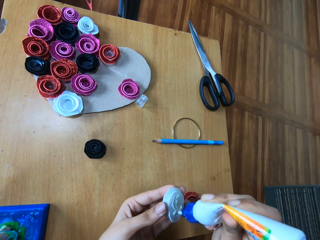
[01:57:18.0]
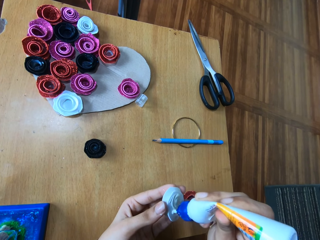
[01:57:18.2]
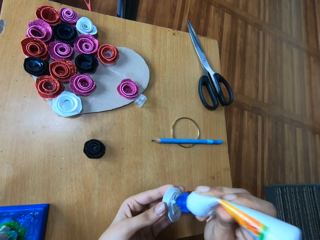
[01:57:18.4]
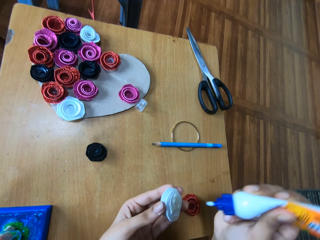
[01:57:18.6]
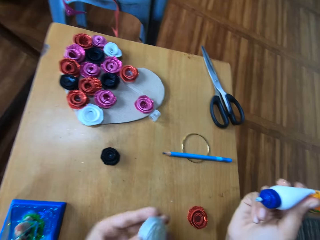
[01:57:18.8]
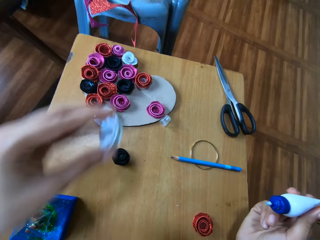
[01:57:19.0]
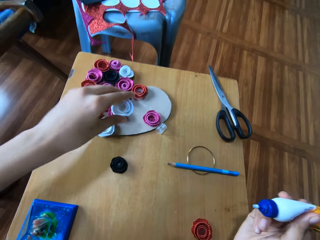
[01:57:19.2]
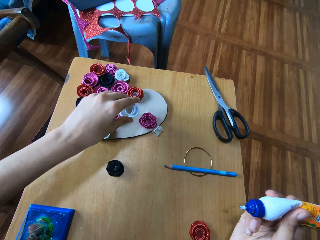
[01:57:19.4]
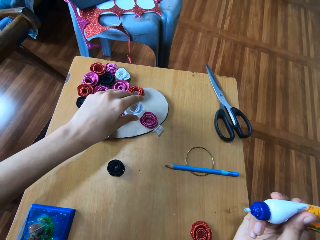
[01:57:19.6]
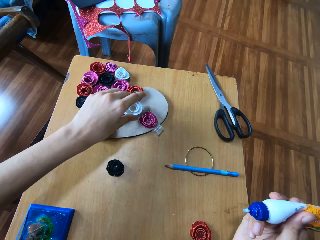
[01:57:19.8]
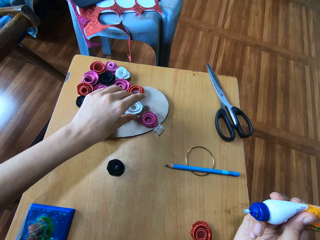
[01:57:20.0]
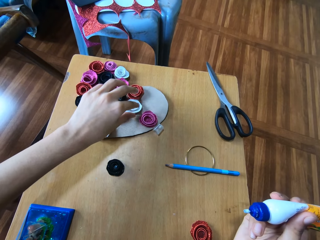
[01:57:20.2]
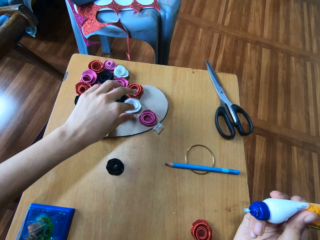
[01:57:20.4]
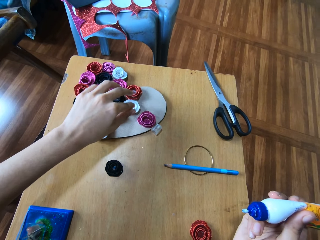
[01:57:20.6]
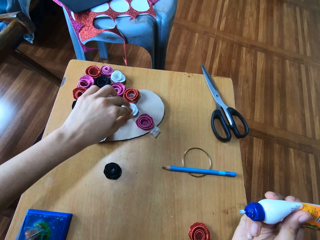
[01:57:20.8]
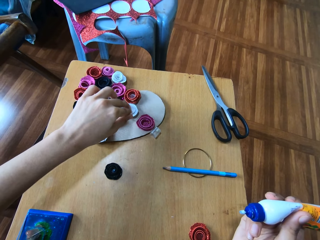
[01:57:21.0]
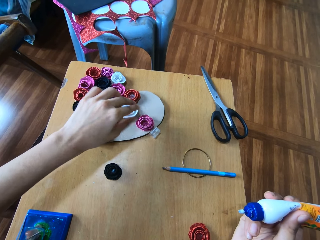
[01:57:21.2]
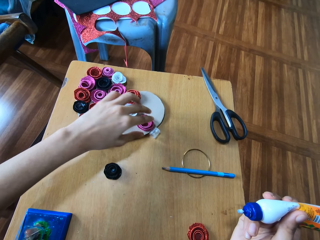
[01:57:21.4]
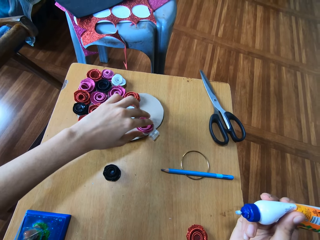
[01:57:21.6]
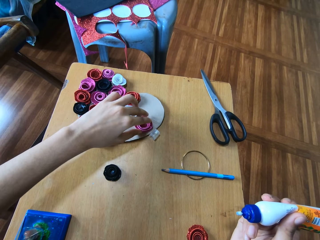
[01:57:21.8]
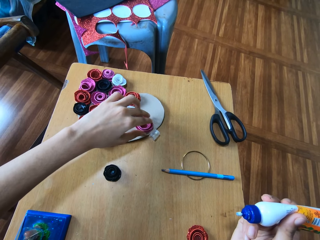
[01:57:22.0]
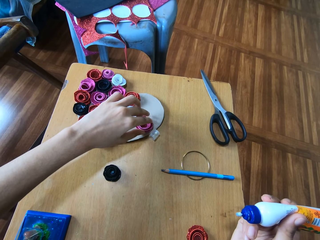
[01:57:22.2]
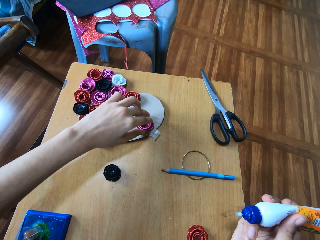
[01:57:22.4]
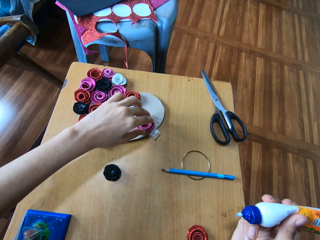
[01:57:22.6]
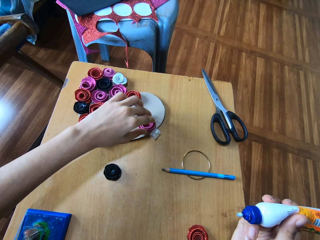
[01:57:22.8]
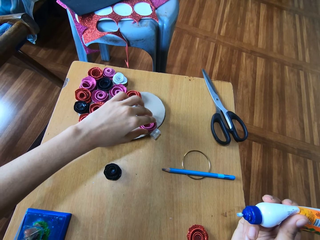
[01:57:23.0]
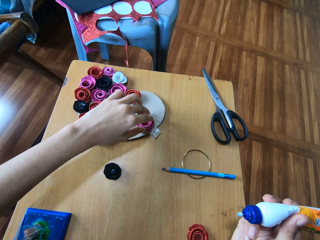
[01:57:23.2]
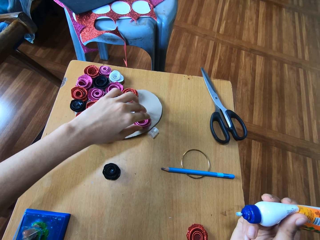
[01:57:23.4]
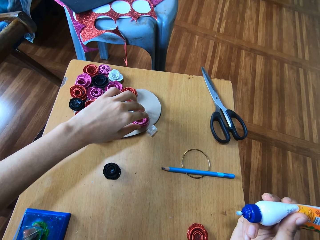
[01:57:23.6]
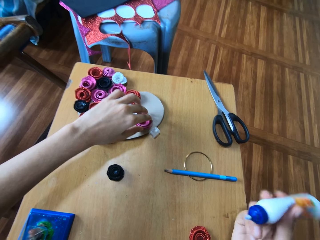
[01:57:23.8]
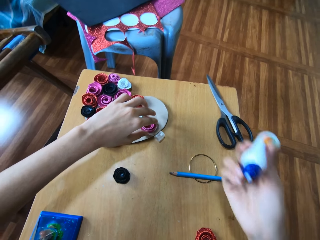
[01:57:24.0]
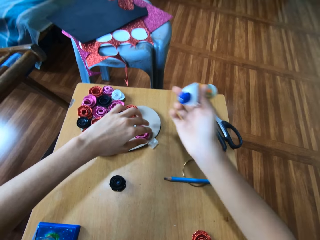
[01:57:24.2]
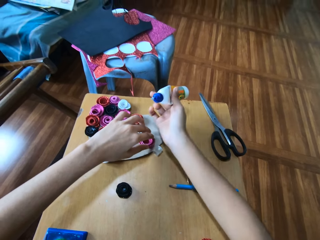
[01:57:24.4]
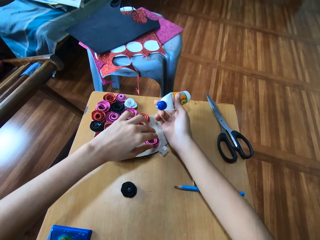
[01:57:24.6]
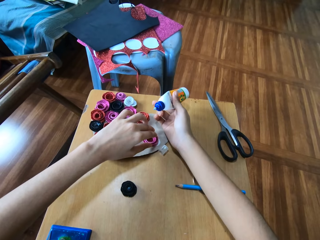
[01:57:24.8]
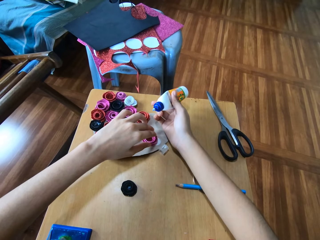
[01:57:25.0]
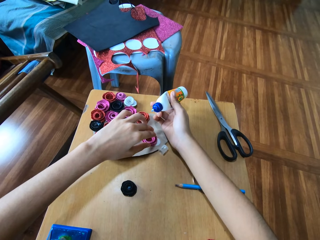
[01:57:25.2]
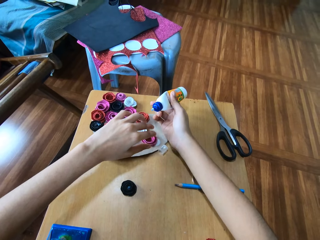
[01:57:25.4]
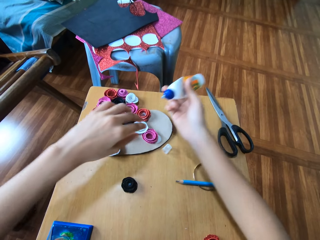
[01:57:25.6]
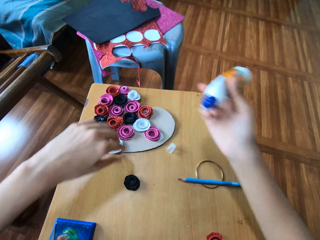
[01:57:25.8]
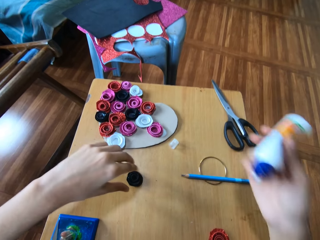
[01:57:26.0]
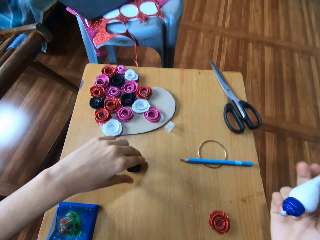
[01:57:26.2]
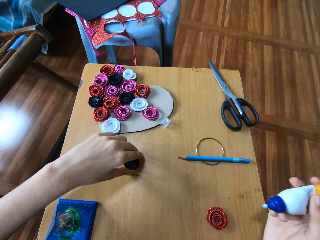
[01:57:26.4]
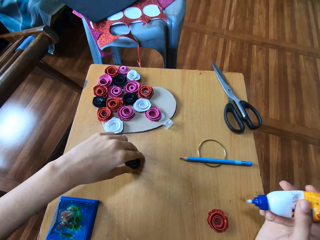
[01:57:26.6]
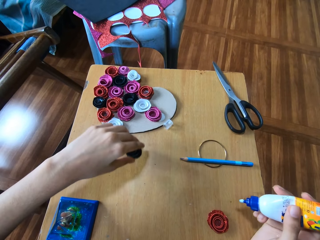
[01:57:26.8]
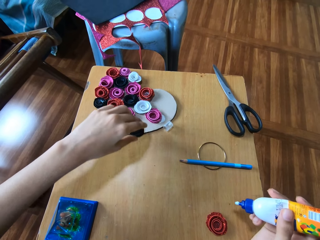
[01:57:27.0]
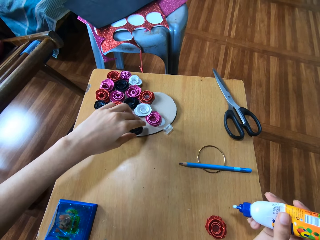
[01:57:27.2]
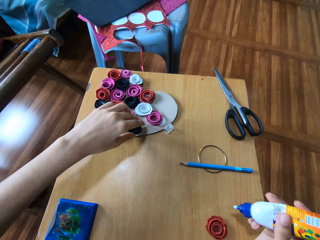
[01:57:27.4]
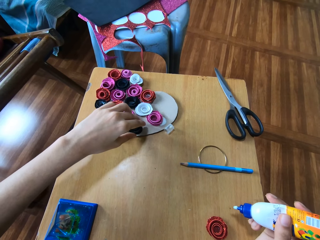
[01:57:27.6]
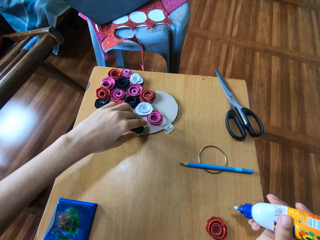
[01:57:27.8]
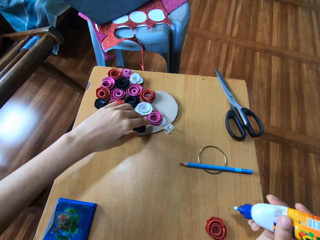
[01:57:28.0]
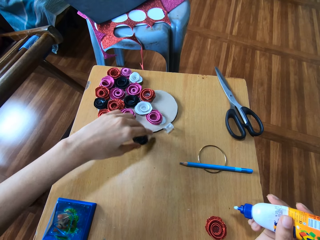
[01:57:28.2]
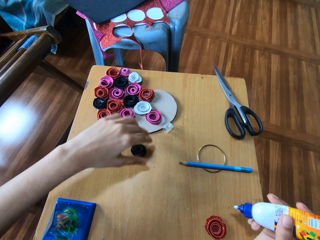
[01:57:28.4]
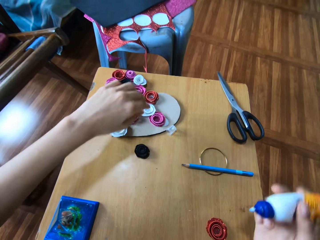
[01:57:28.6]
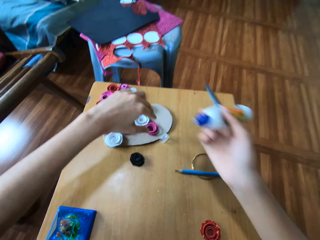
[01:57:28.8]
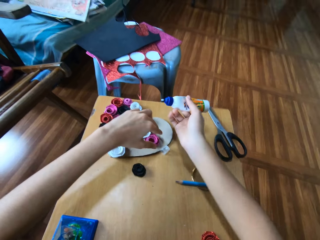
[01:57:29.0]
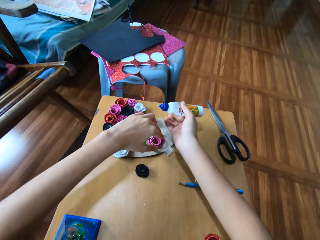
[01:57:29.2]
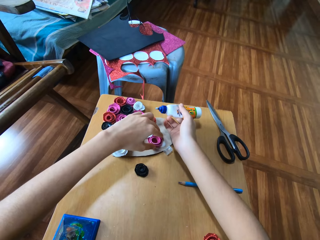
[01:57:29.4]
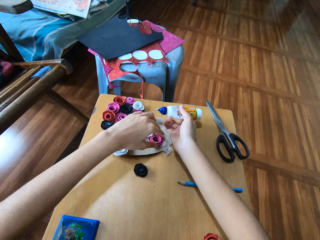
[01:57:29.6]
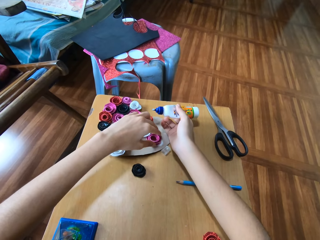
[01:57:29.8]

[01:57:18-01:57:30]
The camera wearer places the flower-like white glitter paper on the carton paper on the wooden table. She adjusts the flower-like glitter papers on the carton paper on the wooden table. She places her right hand on the wooden table. She moves the flower-like black glitter paper to and fro on the wooden table.

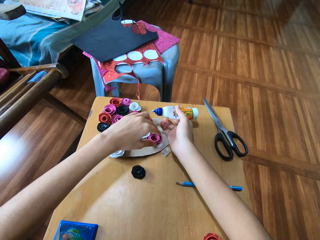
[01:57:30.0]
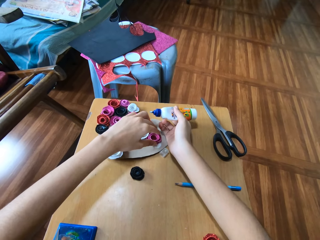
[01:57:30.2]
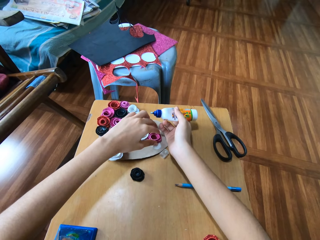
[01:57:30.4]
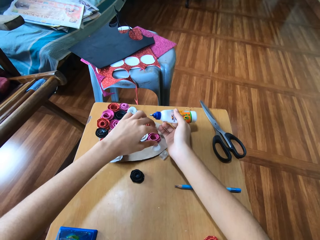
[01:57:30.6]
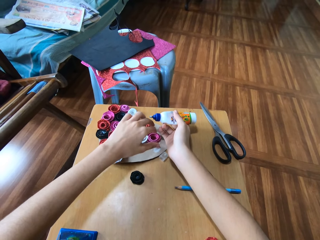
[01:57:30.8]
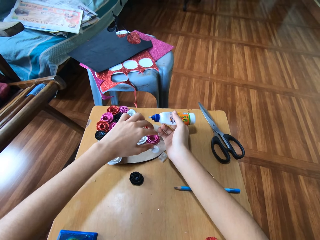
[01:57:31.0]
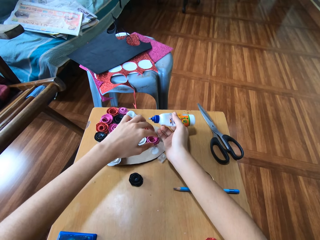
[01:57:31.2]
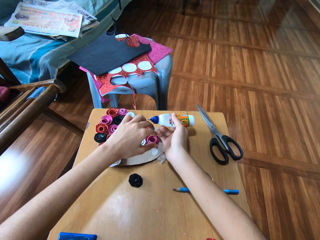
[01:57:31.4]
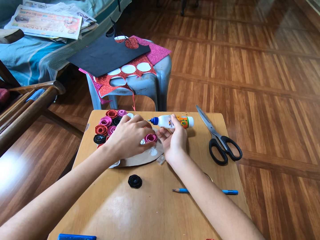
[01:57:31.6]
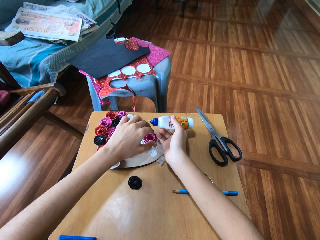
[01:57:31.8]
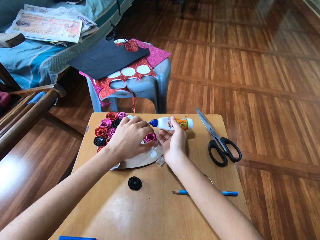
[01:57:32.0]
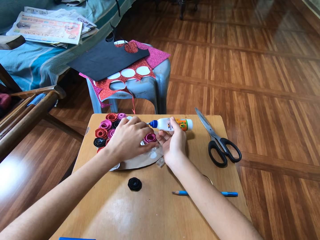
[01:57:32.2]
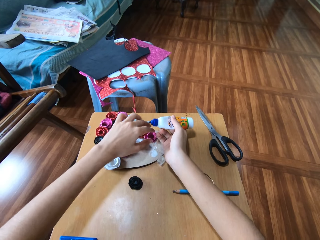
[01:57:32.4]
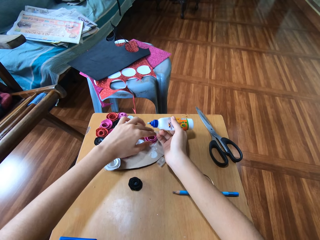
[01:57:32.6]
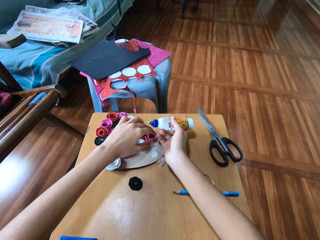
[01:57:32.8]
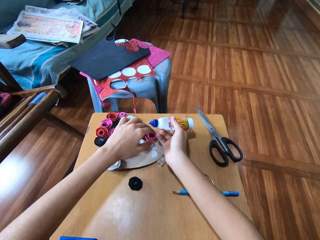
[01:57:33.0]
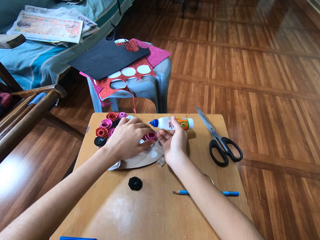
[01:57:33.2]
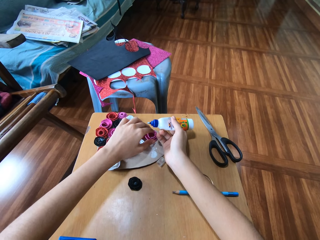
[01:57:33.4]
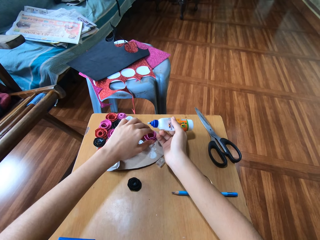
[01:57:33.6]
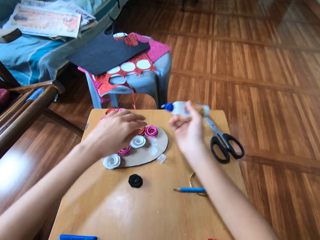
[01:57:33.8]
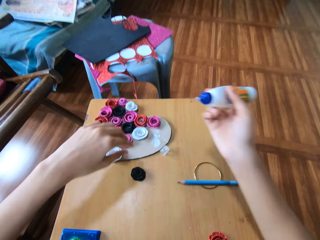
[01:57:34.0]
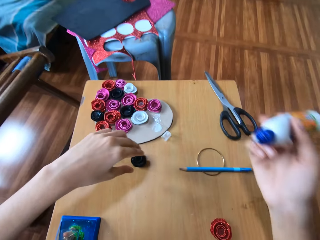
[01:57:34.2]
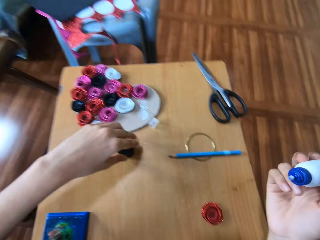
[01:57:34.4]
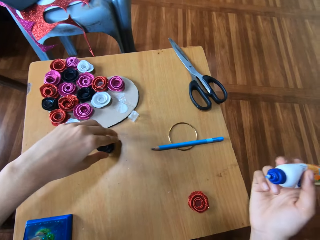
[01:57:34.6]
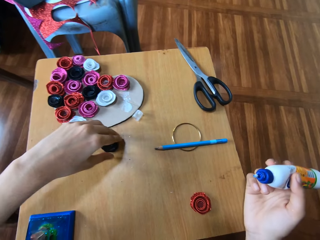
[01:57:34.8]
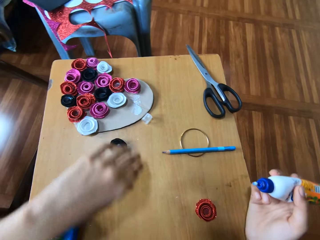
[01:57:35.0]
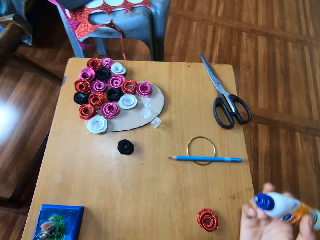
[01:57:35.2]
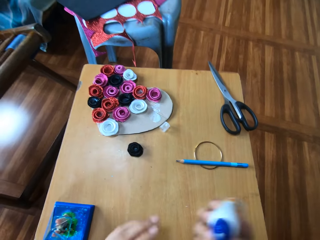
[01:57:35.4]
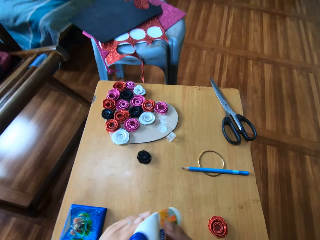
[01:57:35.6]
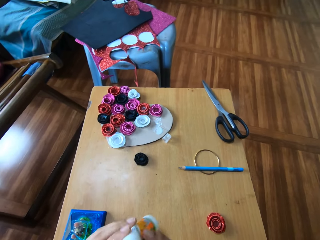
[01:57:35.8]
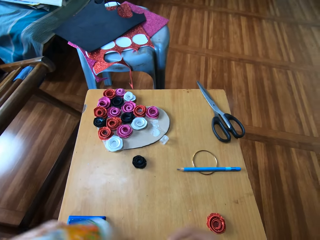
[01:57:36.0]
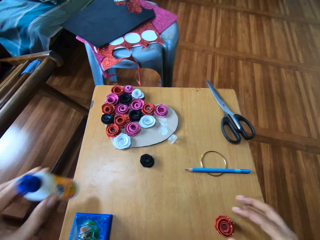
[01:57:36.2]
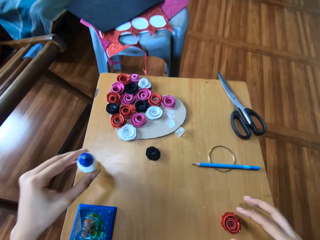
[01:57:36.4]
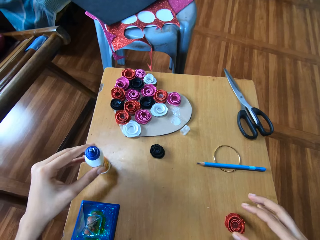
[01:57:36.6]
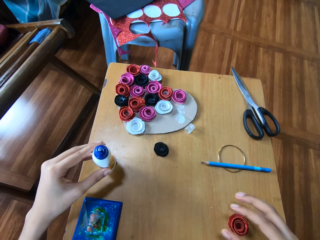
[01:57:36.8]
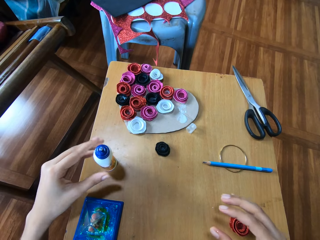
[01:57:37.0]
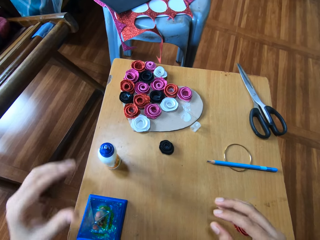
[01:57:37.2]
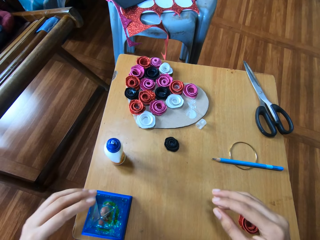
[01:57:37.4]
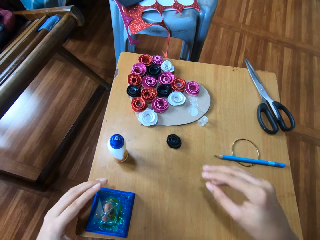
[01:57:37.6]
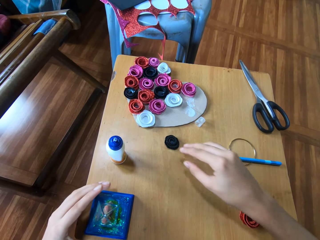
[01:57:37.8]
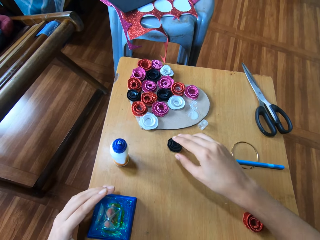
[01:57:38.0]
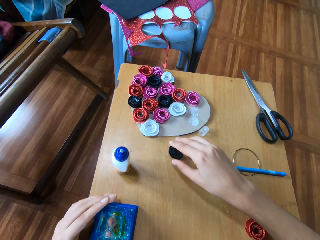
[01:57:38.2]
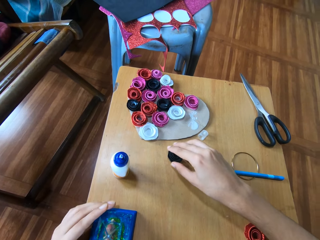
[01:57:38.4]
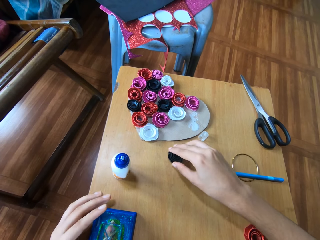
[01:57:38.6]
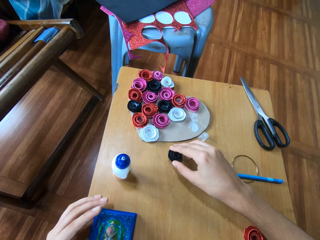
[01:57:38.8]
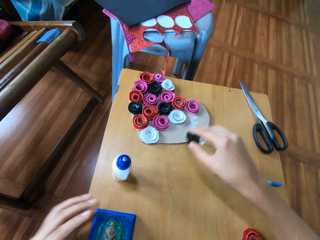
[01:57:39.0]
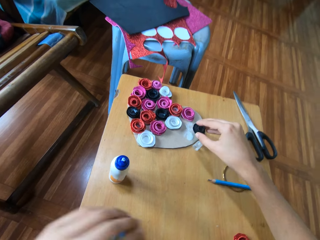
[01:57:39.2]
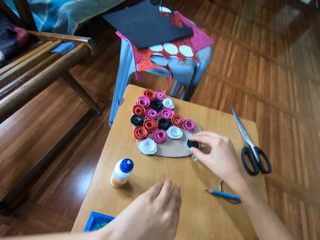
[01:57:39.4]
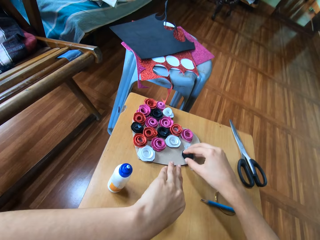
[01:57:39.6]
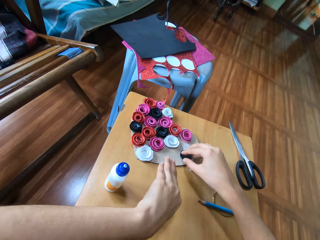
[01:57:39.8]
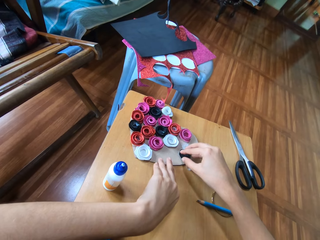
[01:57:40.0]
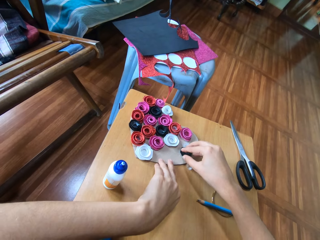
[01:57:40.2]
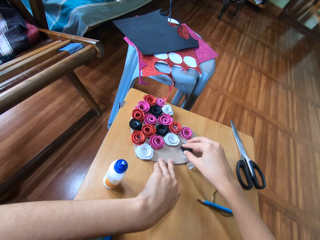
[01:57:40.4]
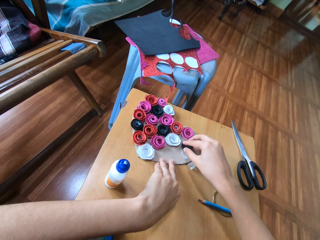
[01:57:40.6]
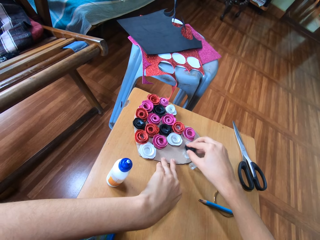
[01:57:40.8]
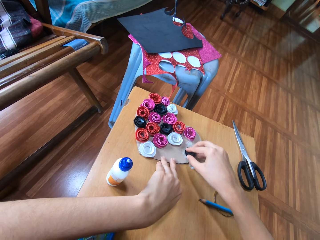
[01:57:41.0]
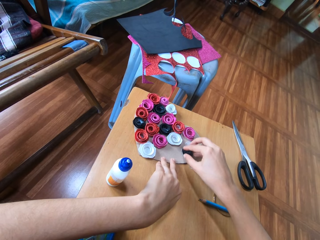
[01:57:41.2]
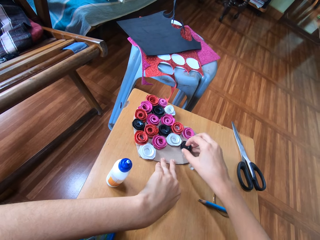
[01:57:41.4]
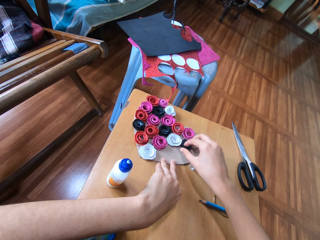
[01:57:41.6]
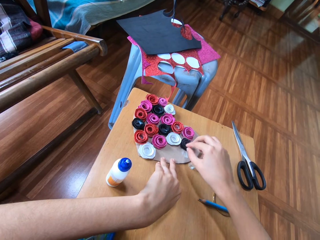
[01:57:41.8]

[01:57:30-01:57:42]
The camera wearer adjusts the flower-like purple glitter paper on the carton paper. She places the glue on the table with her left hand. She places the flower-like black glitter paper on the carton paper. She touches the pyramidal structure on the wooden table.
